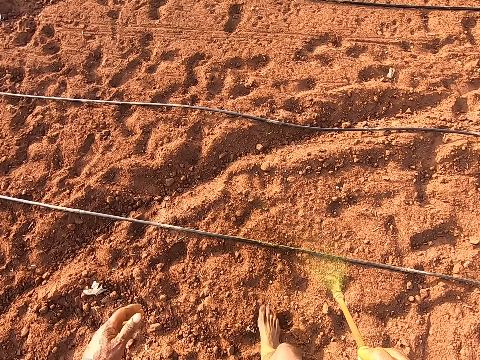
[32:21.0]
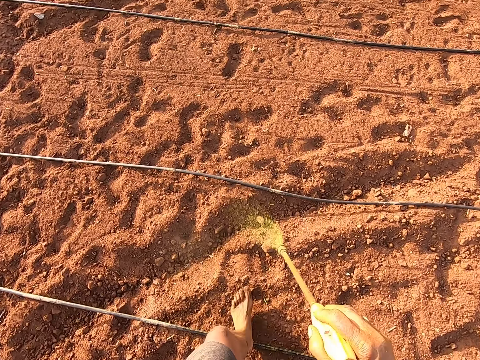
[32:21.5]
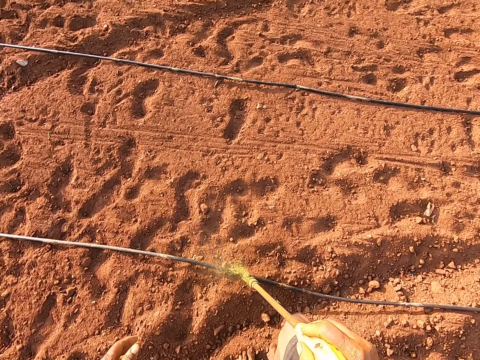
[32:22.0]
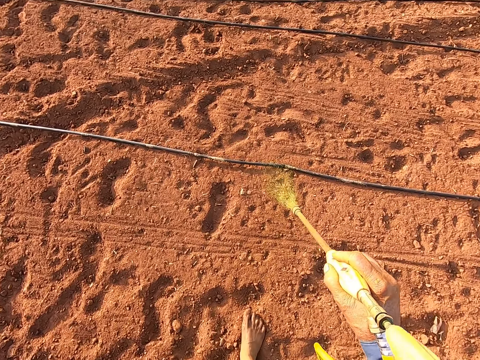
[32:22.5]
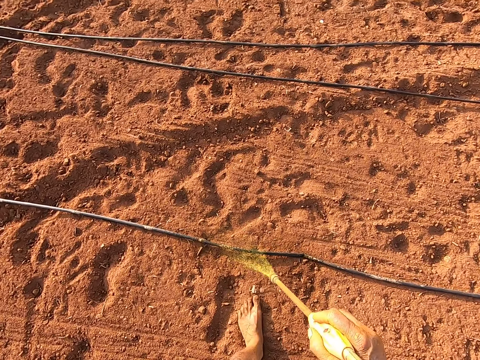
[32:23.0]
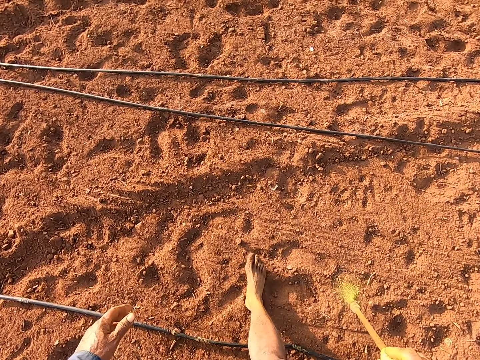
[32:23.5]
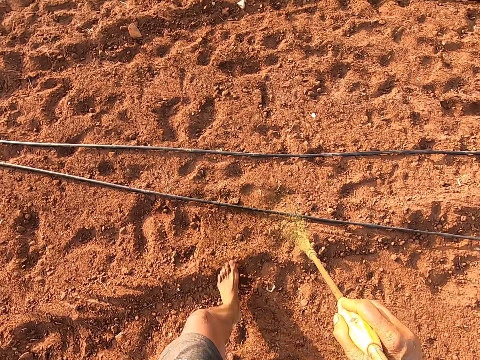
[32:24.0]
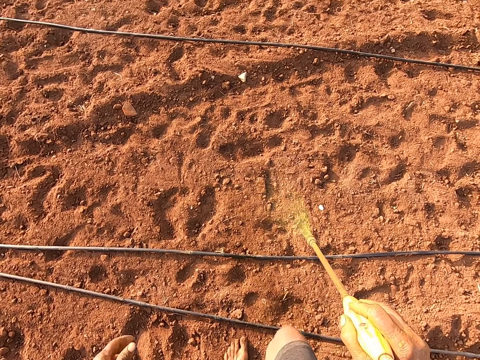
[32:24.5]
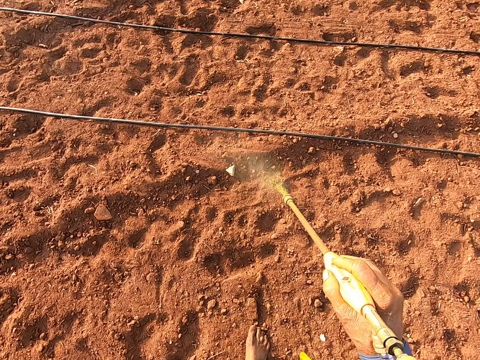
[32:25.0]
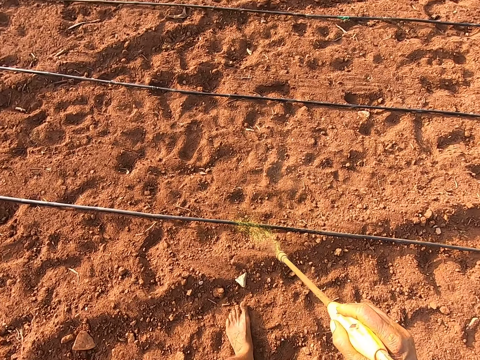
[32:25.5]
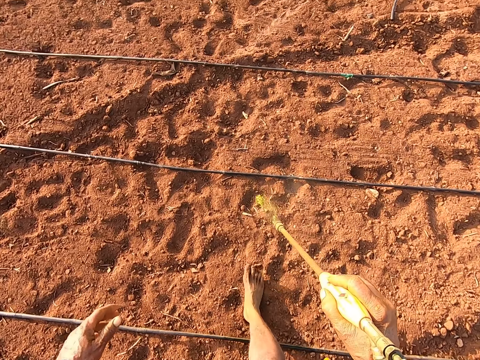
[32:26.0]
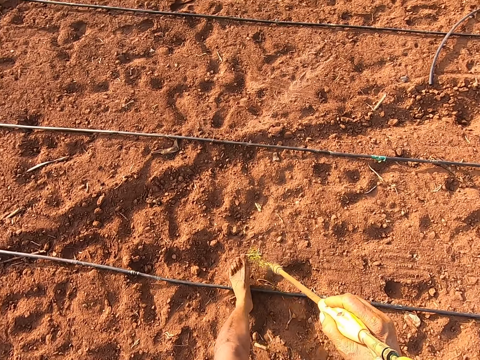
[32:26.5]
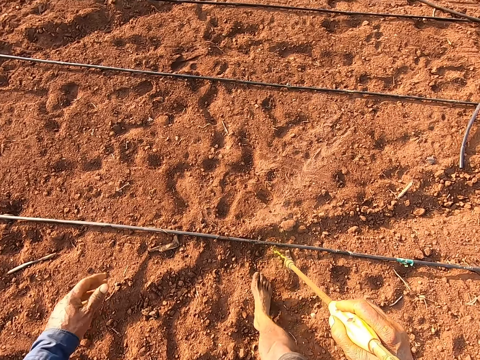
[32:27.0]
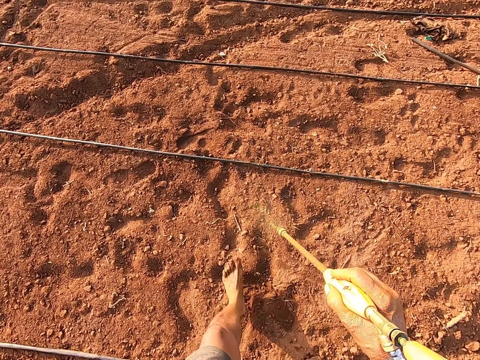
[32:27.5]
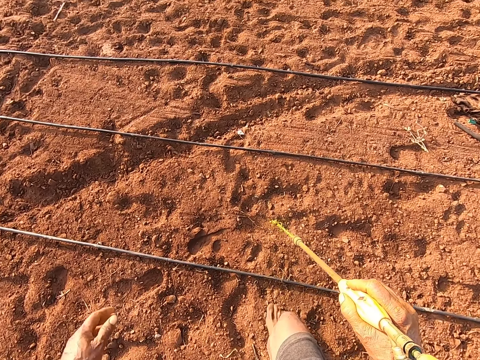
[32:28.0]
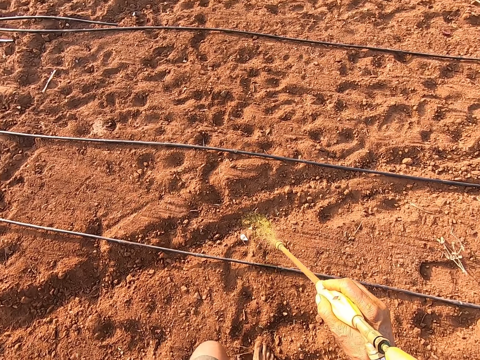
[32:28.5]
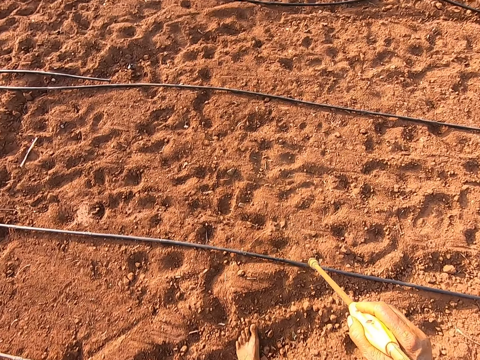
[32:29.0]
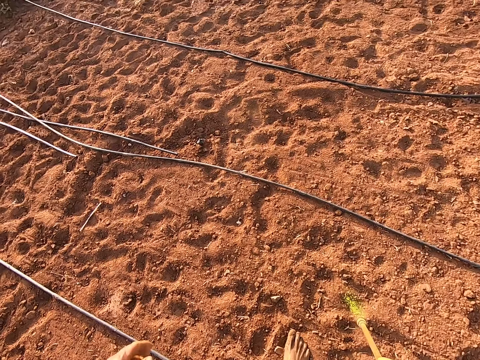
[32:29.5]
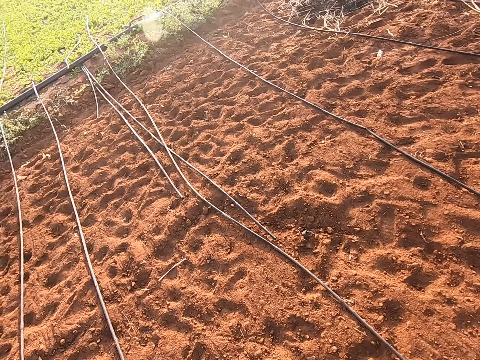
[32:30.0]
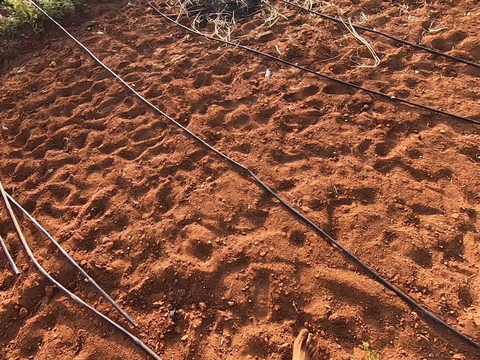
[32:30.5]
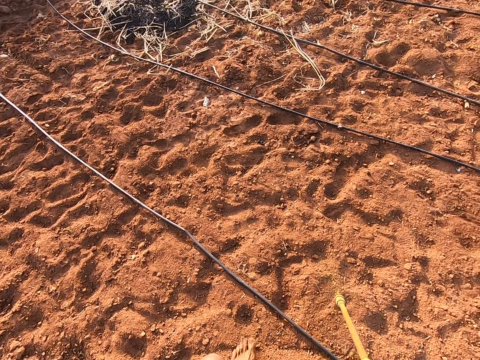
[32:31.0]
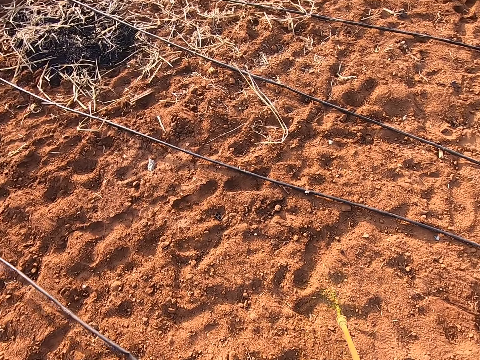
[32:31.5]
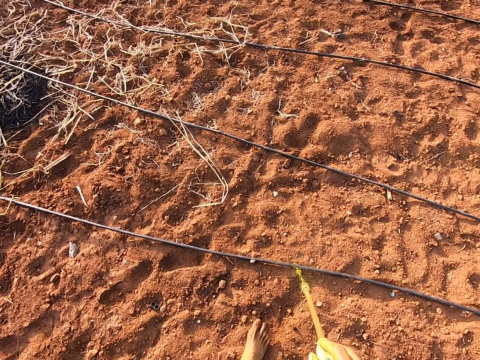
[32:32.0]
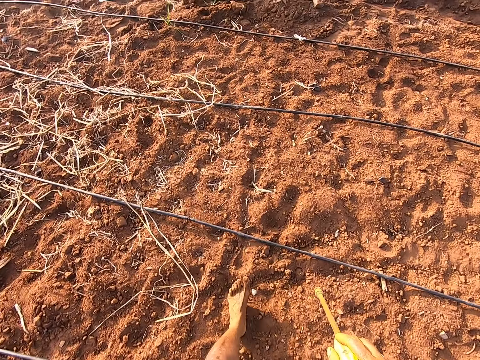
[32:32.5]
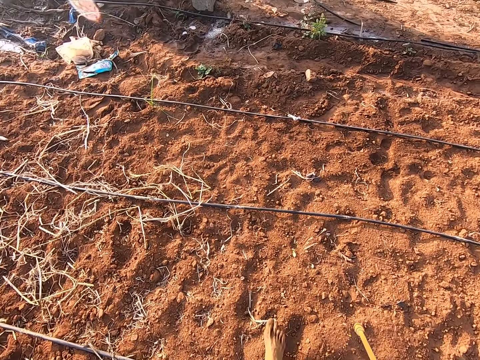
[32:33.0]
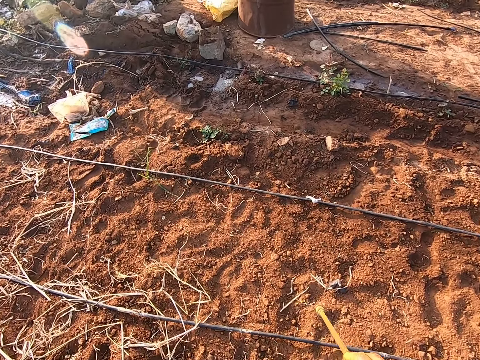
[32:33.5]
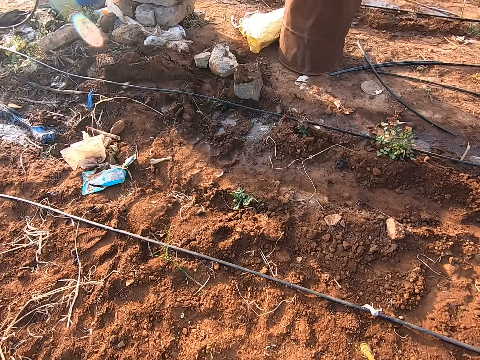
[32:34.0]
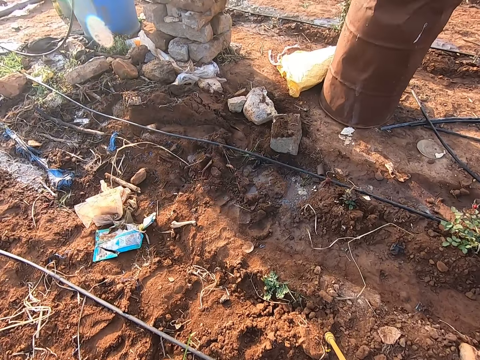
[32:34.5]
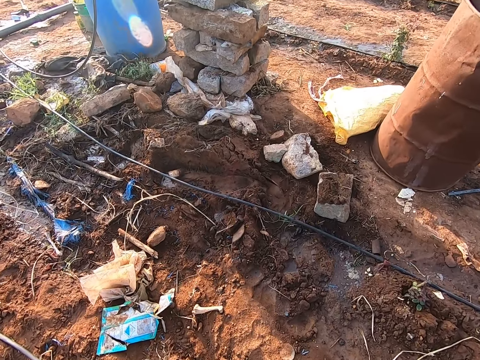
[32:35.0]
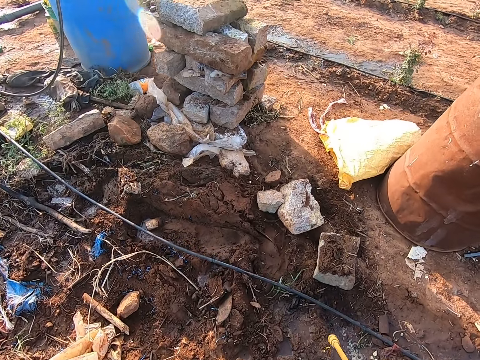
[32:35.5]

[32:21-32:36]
The camera wearer sprays the farm with insecticide with the knapsack sprayer's lance in his right hand. He walks on the farm.

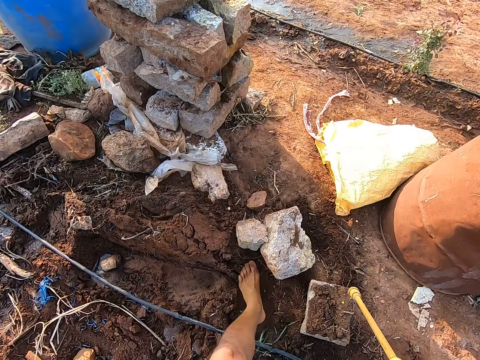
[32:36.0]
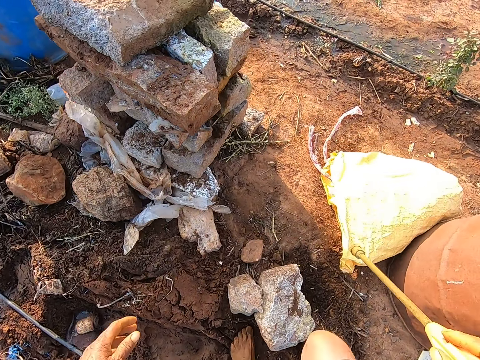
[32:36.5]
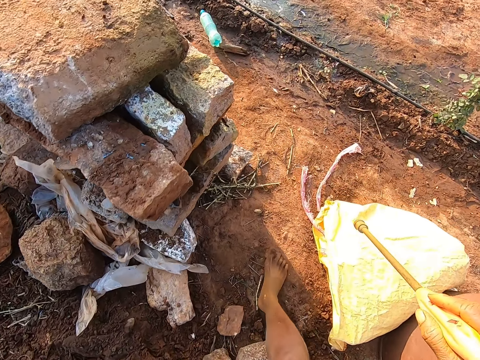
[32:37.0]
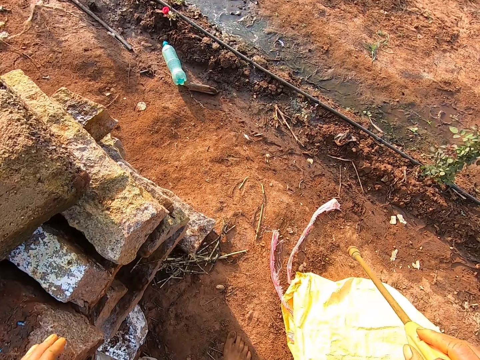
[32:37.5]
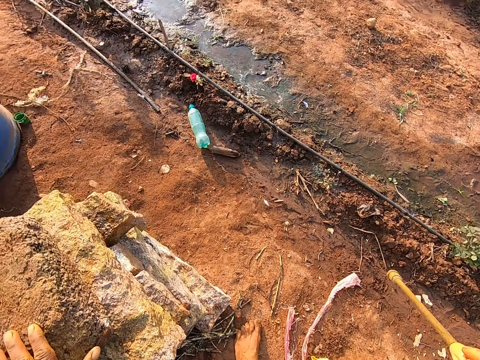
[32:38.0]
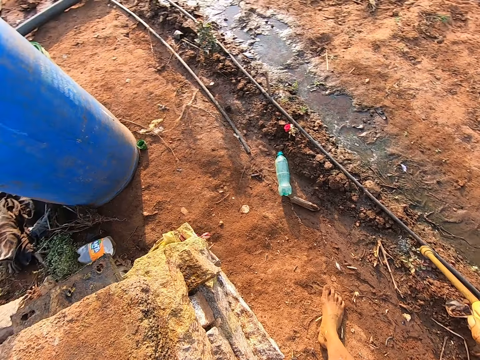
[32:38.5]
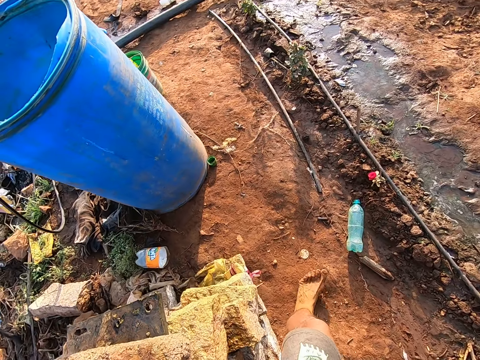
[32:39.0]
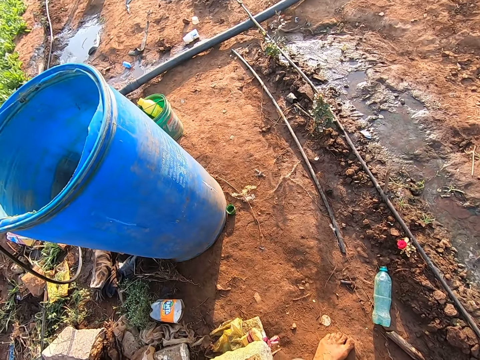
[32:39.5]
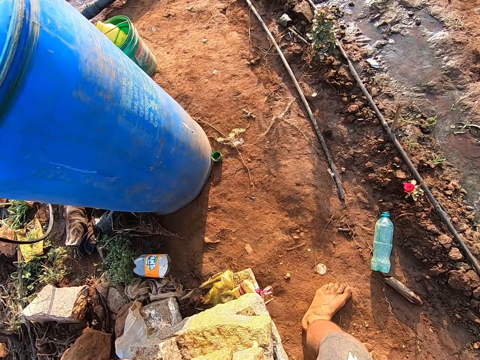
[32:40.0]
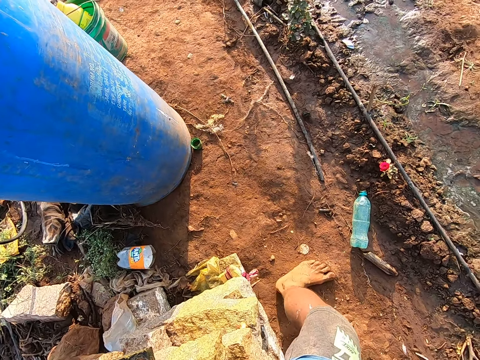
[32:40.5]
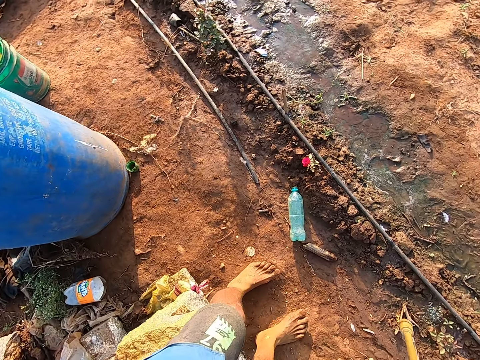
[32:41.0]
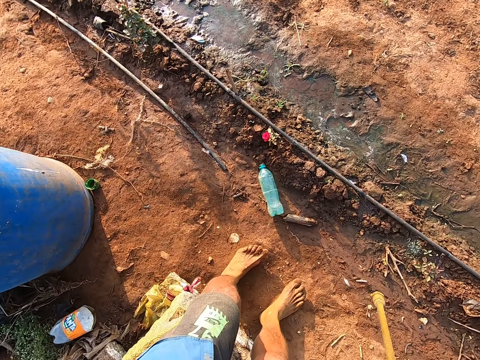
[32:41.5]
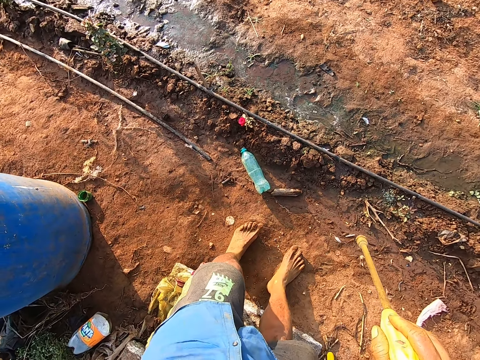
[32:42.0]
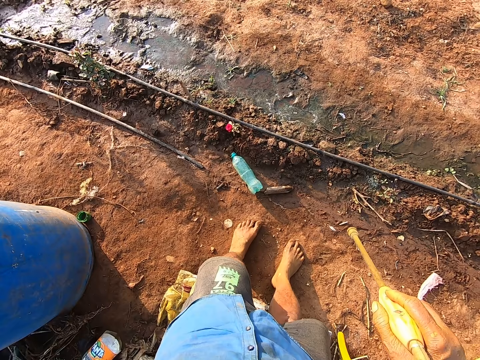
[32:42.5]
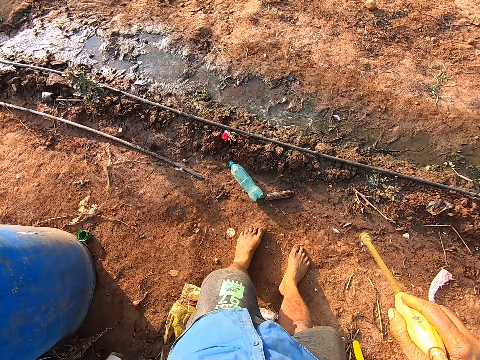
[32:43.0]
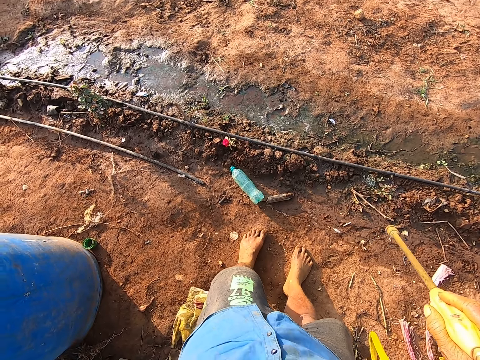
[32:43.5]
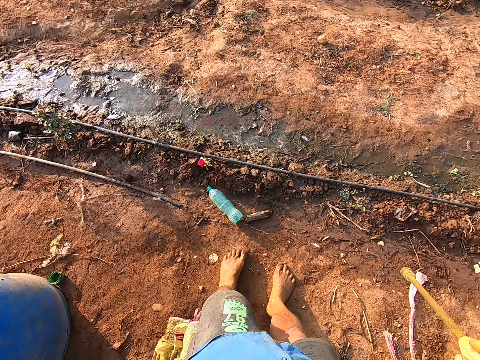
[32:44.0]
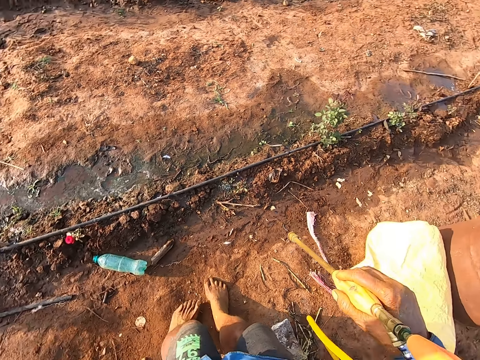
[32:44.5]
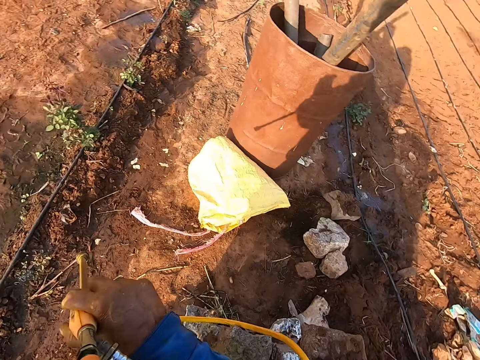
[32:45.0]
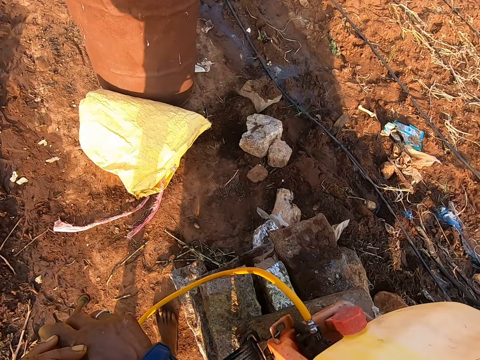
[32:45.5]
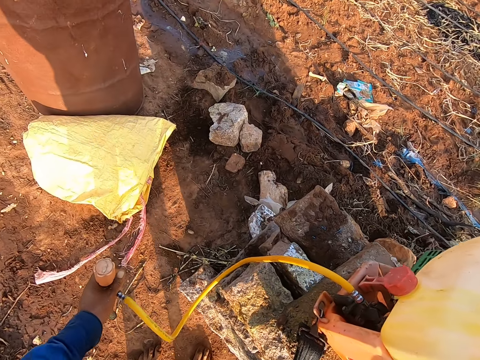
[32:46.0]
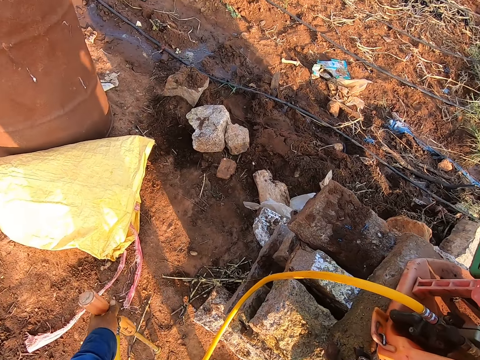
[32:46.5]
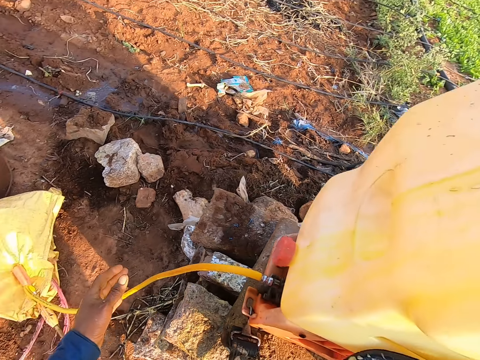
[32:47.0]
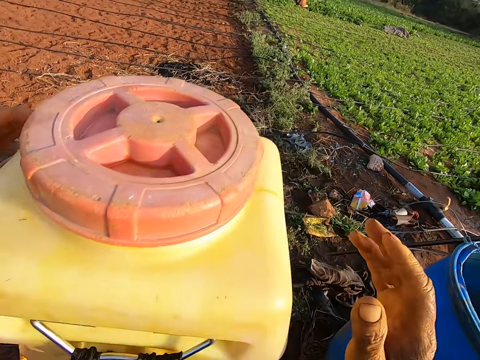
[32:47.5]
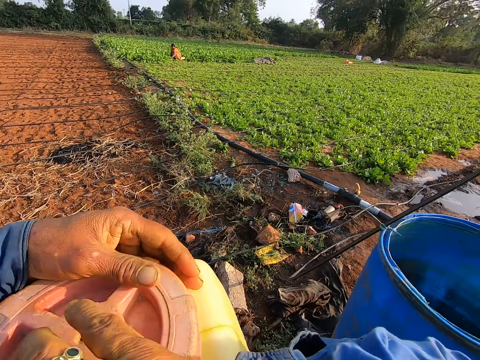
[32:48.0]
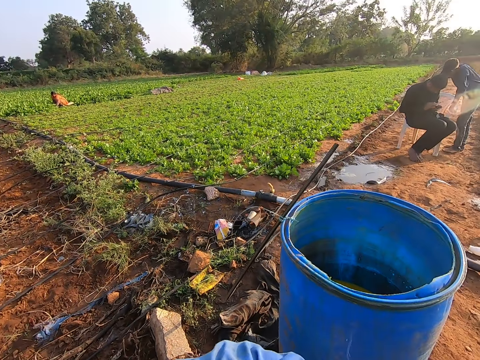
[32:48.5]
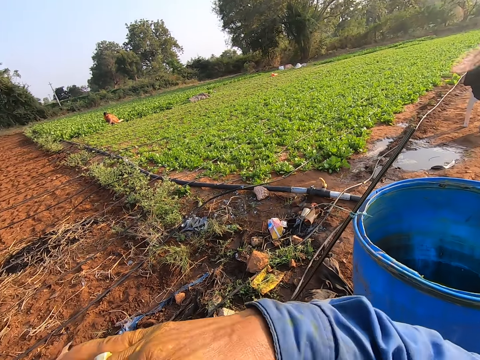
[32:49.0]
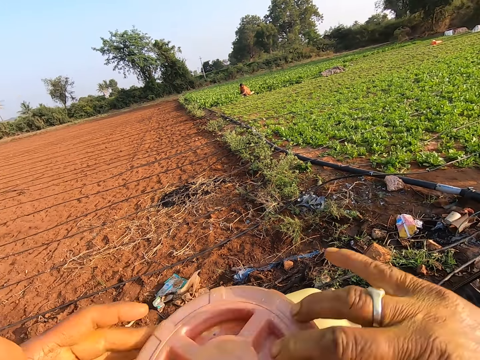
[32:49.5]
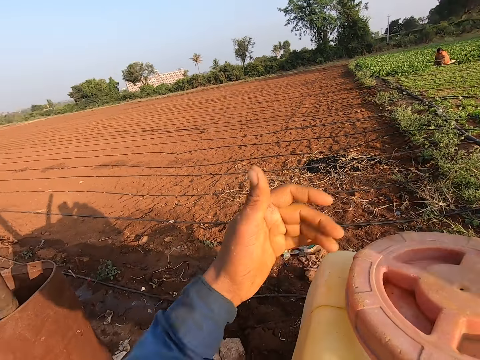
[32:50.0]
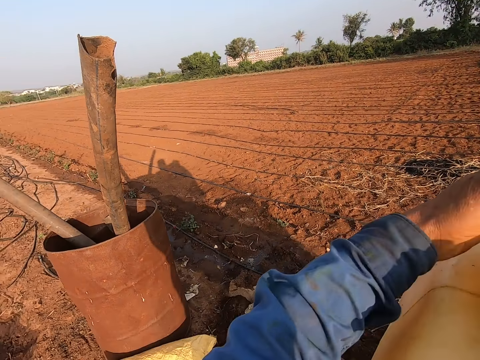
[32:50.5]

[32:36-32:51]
The camera wearer stops spraying. He holds a stone and leans on the stone. He touches his face with his left hand. He raises his hand. He passes the knapsack sprayer's lance in his right hand to his left hand. He places the knapsack sprayer's lance on the ground. He puts the spray pump on the stones. He opens a lid of the knapsack sprayer's tank with his hands. A man operates a phone in his hands. Another man interacts with the first man.
